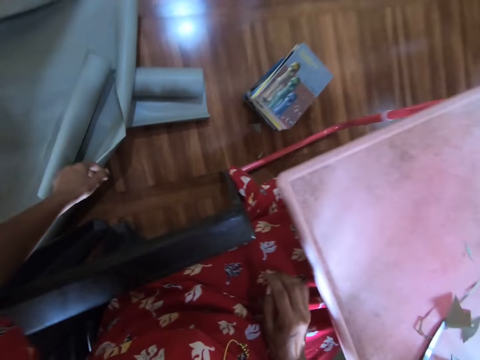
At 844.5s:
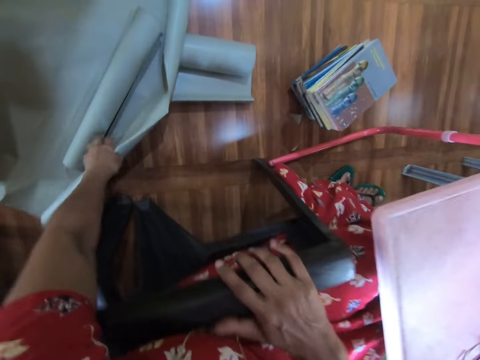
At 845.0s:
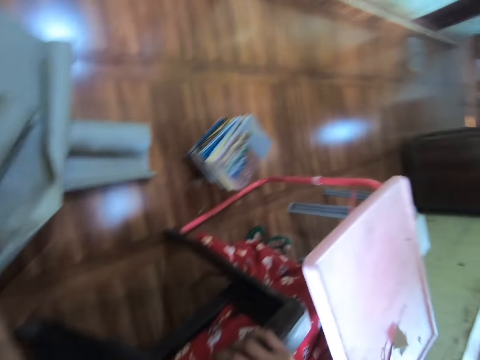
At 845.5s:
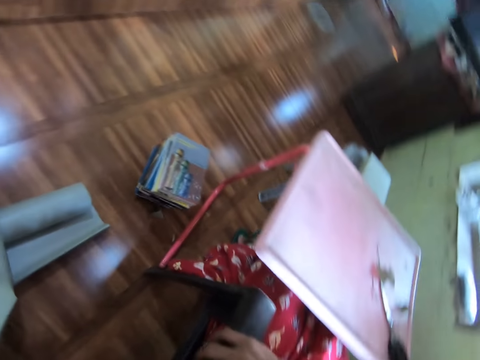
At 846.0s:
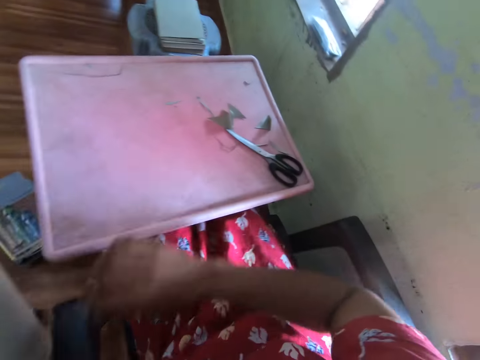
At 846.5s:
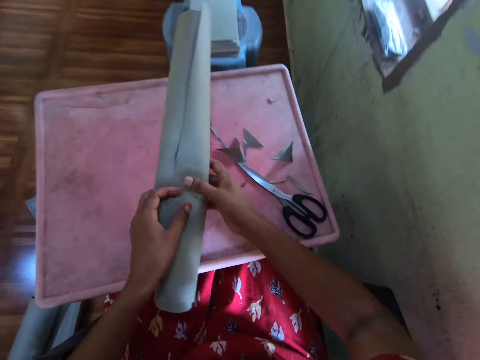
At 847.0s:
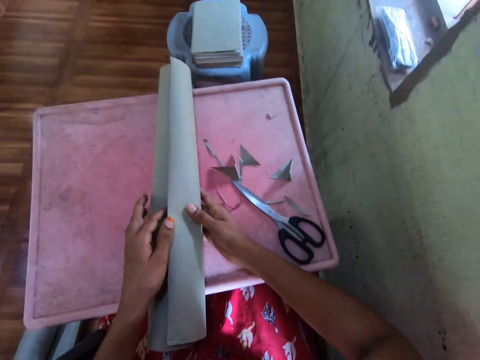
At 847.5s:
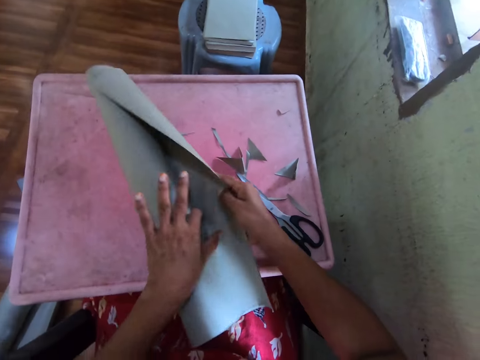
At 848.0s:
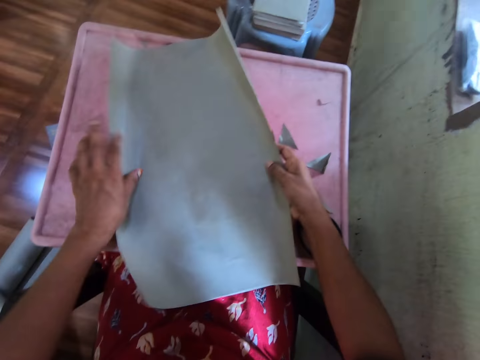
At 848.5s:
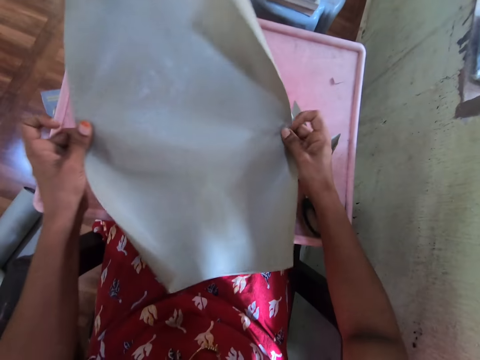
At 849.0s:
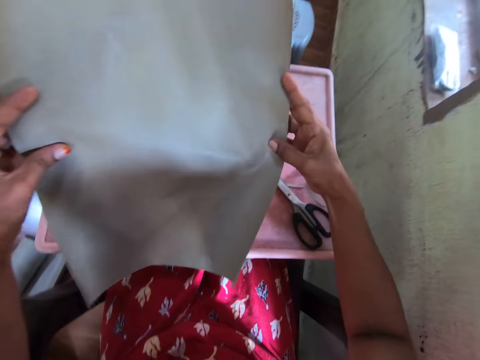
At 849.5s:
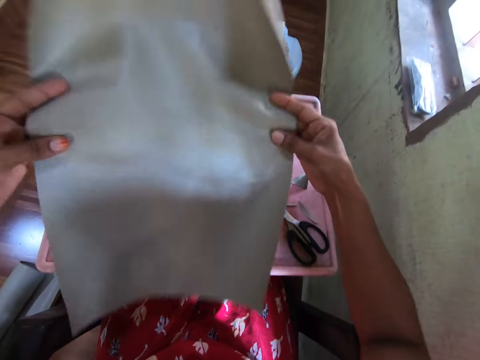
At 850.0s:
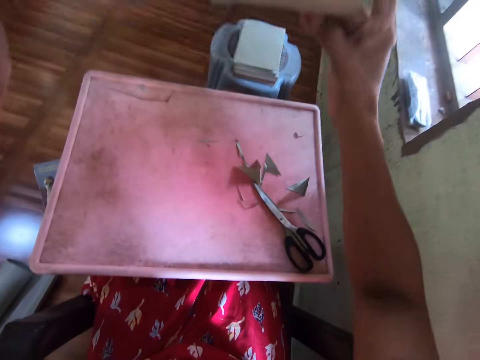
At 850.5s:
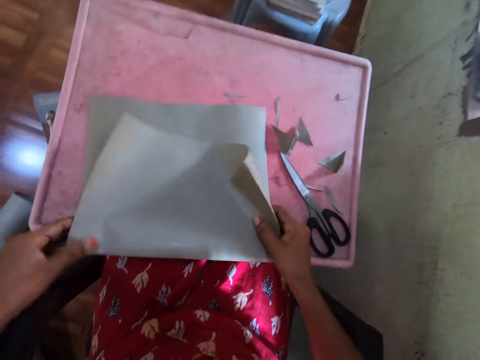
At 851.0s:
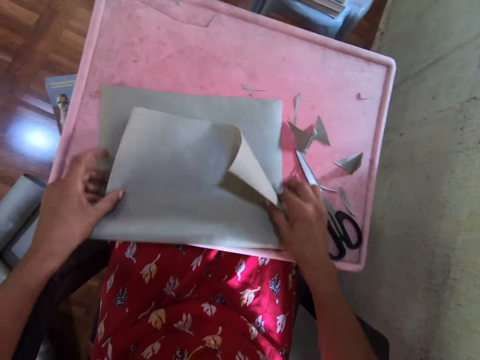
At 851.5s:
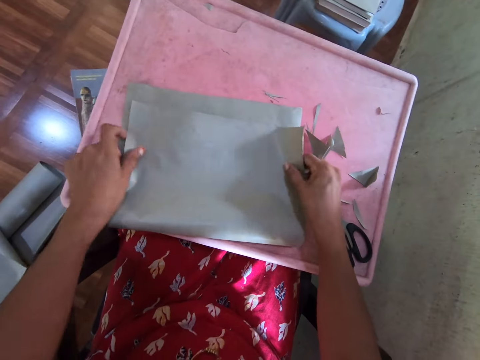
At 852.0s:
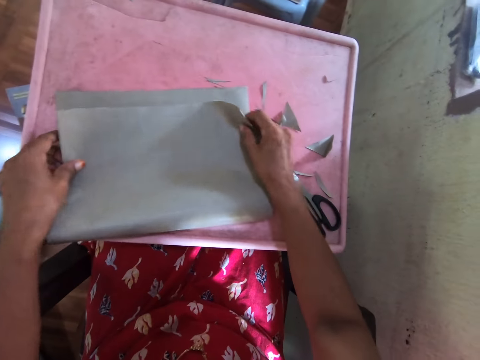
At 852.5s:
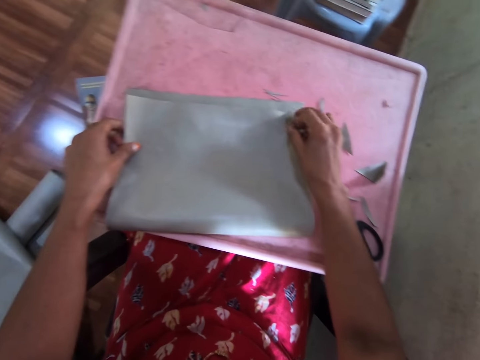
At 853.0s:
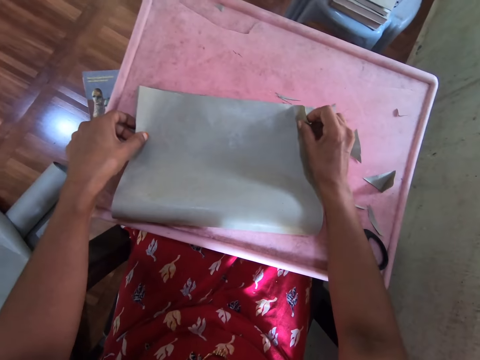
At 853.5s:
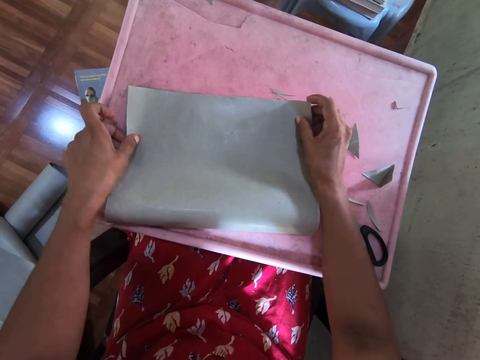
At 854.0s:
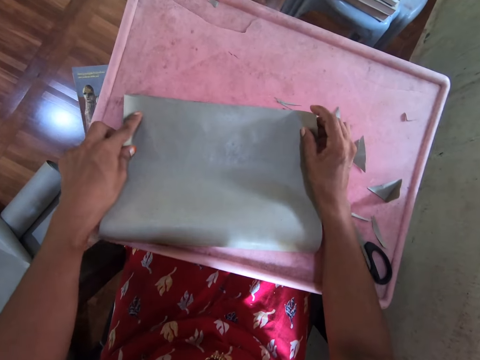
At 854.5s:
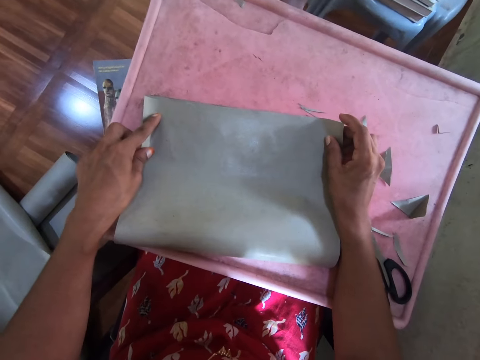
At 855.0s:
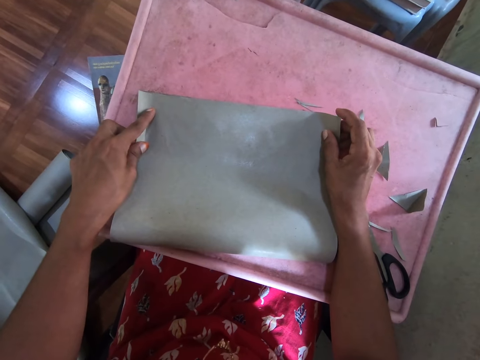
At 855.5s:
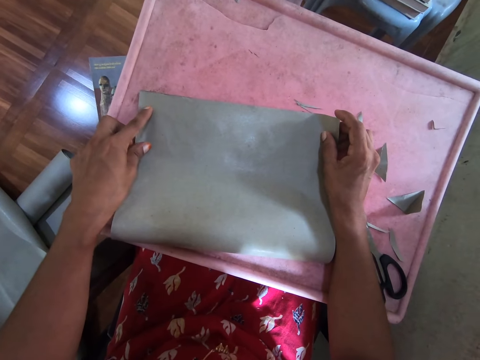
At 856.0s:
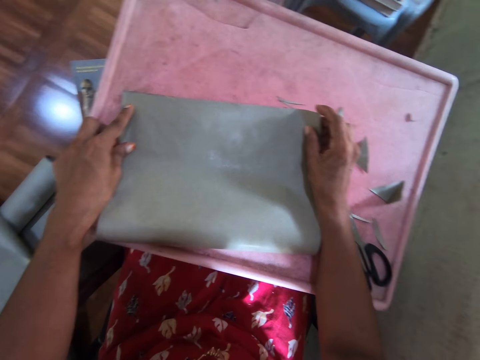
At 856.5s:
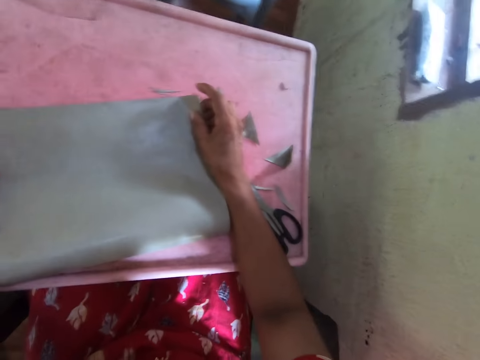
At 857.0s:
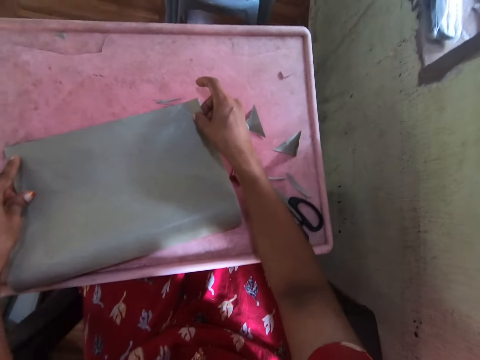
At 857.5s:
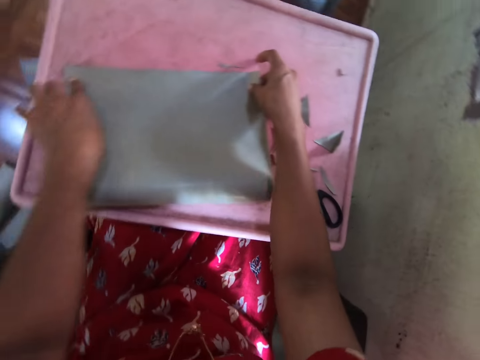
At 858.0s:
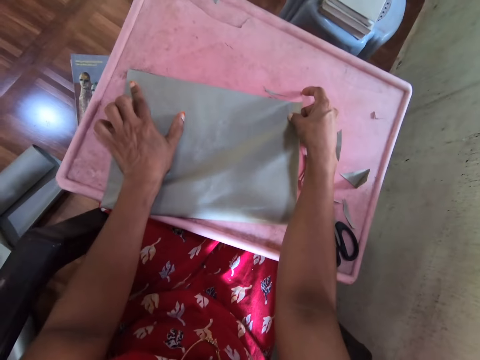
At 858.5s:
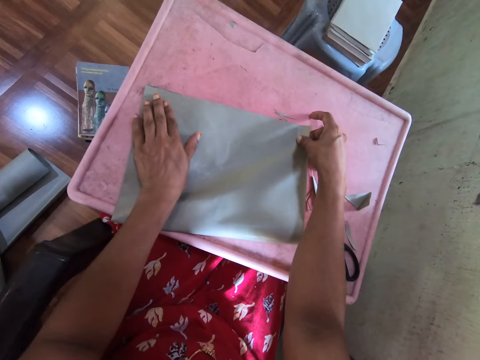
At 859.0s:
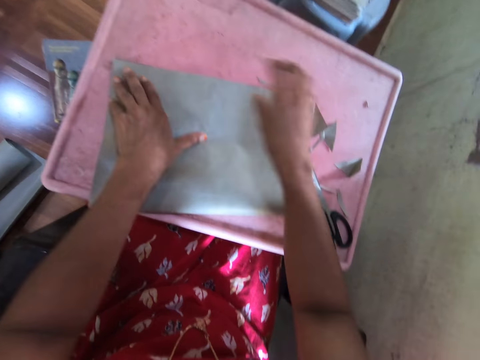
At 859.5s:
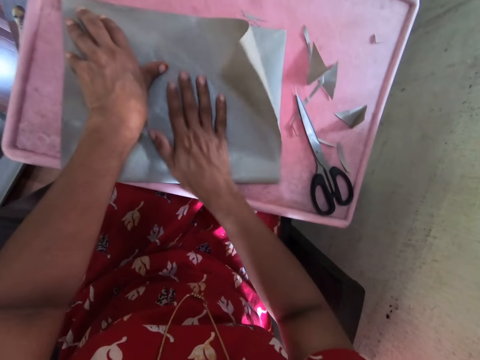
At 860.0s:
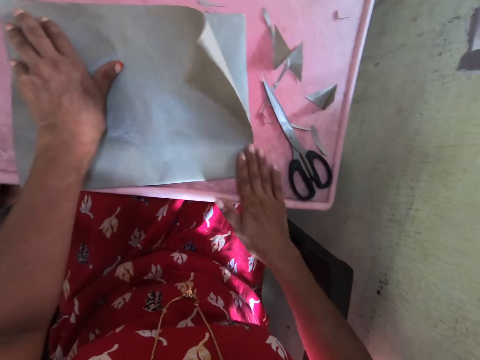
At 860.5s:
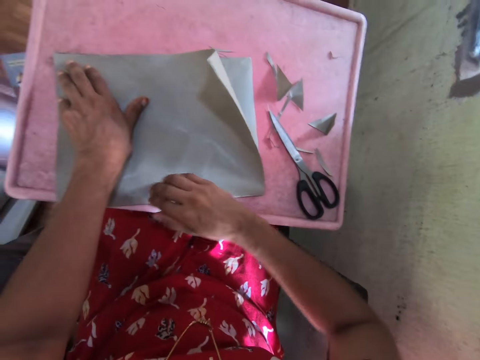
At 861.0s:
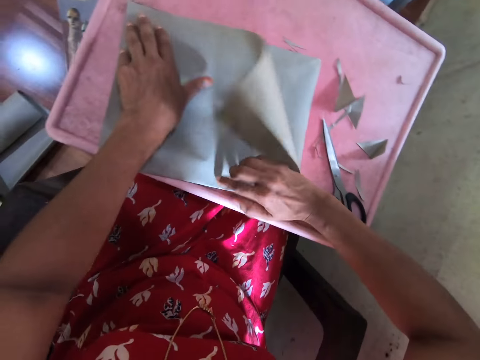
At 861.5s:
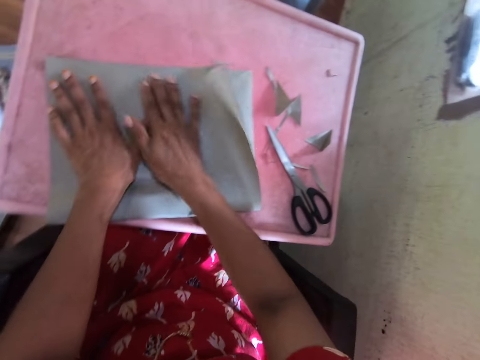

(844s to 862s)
The camera wearer picks up a cardboard or book cover on the floor with her left hand. She adjusts the cardboard on the tray with her hands. She opens the book cover. She folds the cardboard on the tray with her hands. She looks around the room. She straightens the book cover.

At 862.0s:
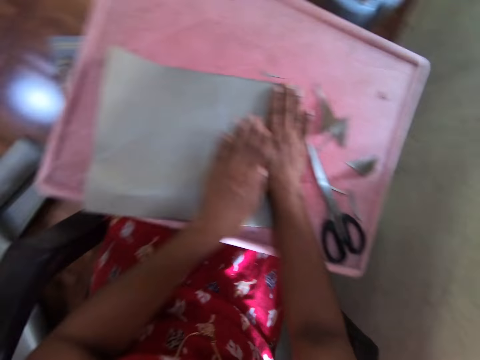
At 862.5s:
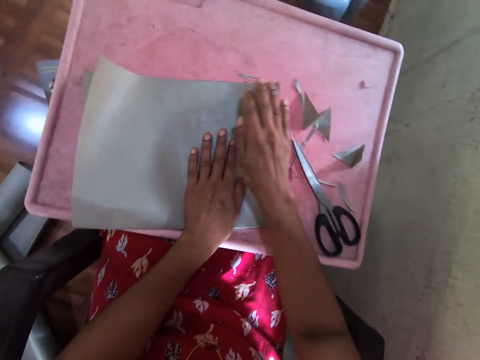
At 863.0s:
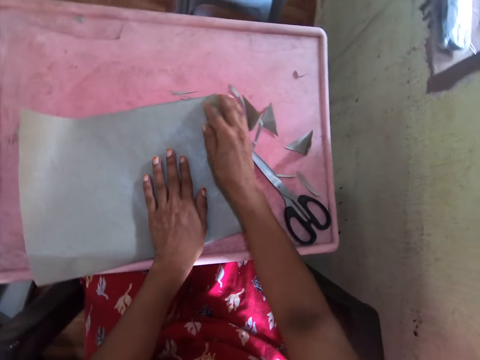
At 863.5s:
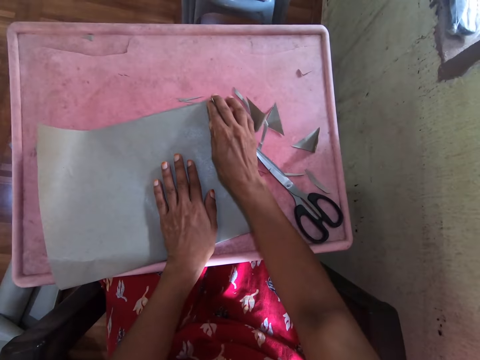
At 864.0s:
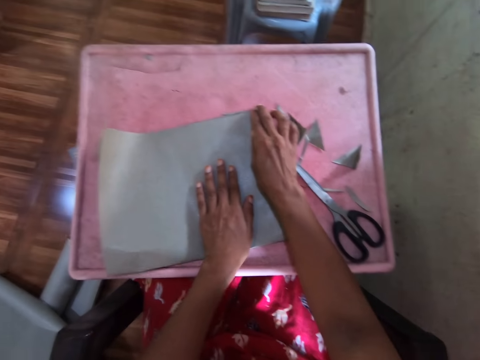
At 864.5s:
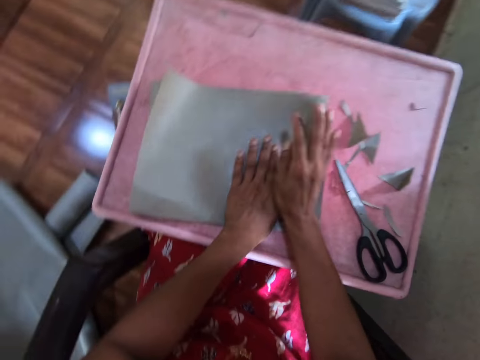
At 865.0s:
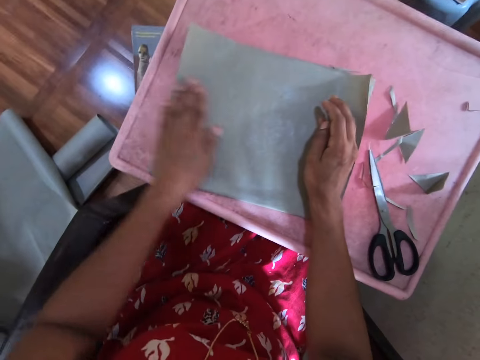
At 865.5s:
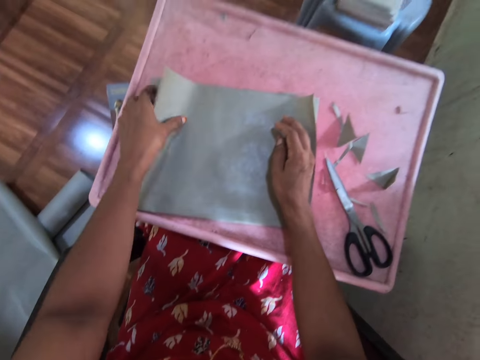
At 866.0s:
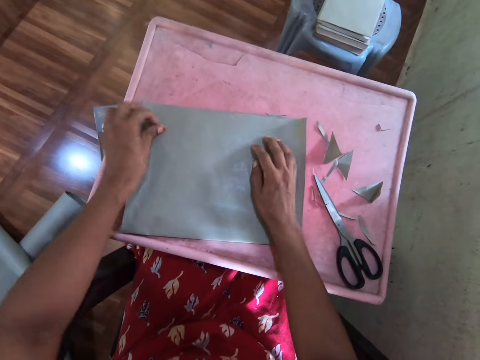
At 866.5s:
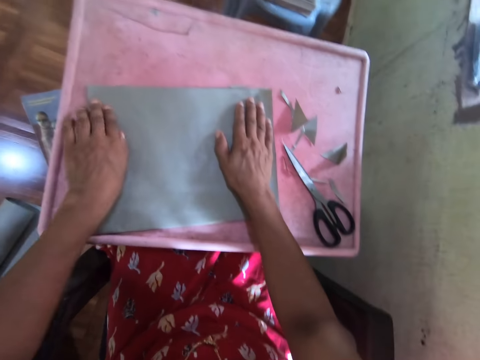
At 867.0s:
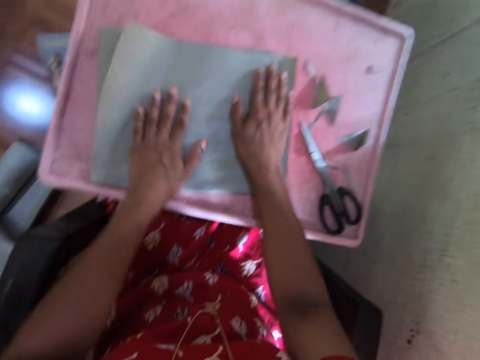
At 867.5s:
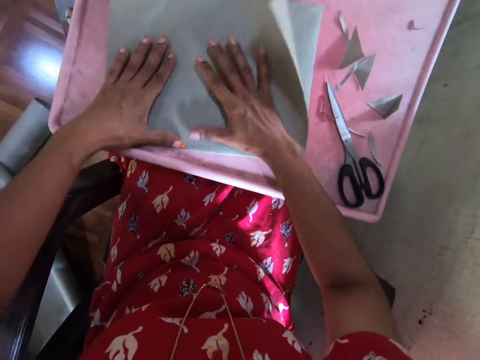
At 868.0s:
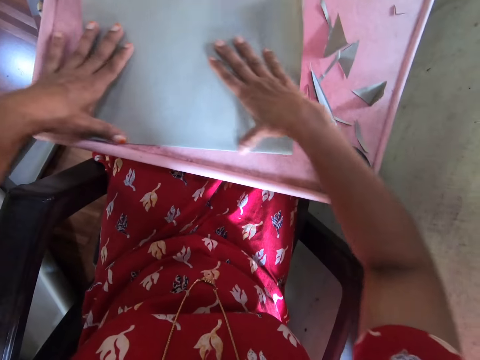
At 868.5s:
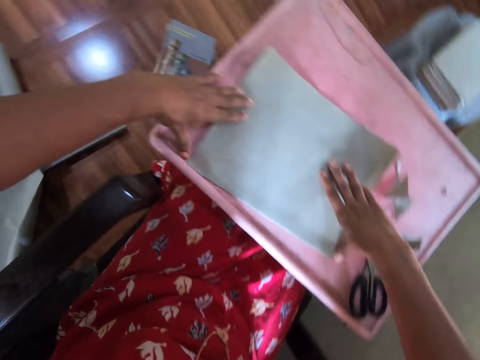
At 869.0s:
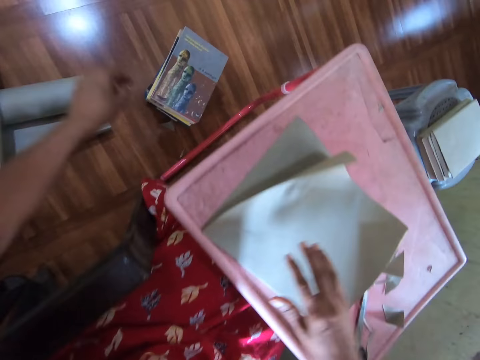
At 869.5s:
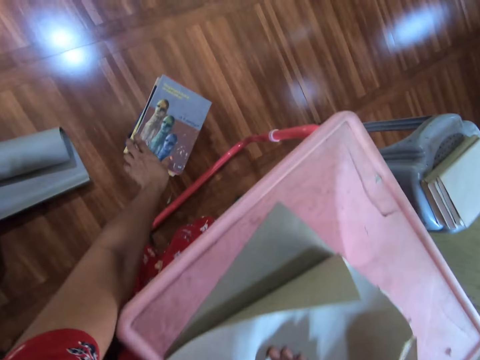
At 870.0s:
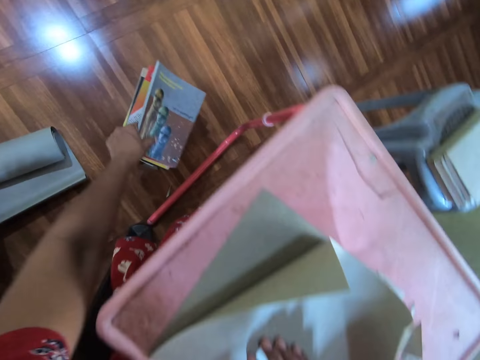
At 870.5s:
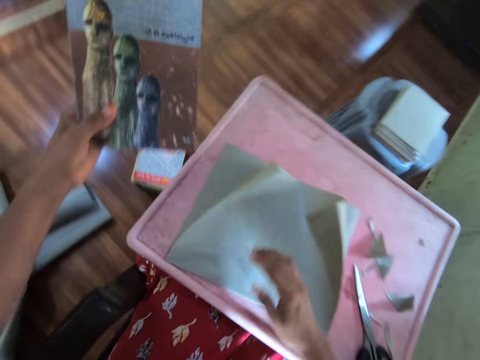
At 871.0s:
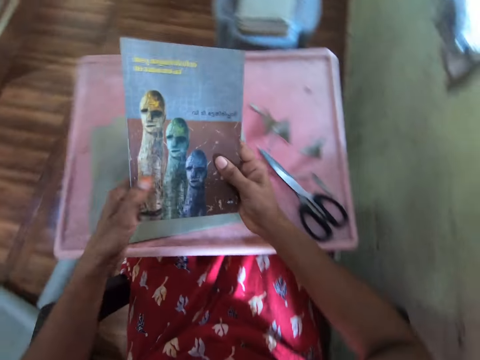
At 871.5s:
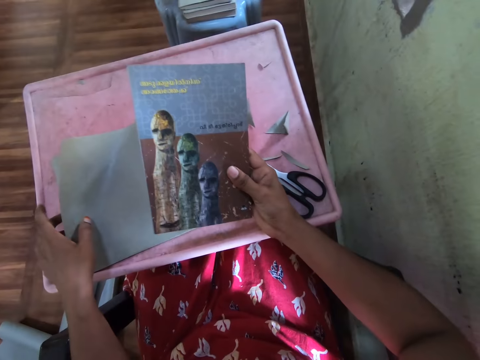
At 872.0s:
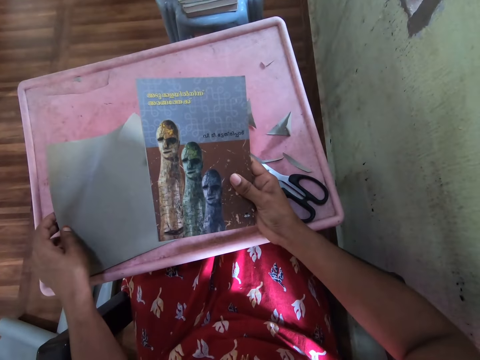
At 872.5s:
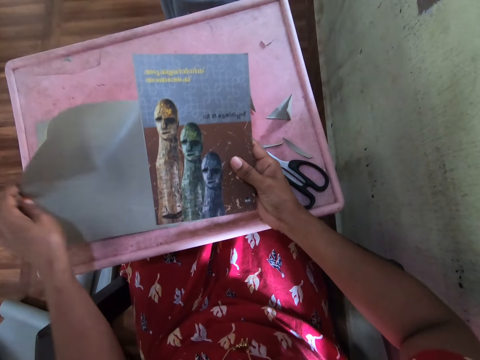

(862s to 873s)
The camera wearer picks up a book on the floor with her hands. She passes the book from her left hand to her right hand. She moves the cardboard on the tray with her left hand.
